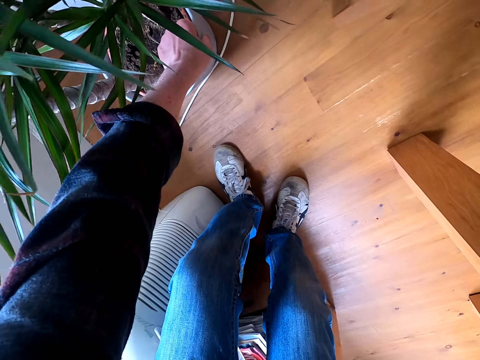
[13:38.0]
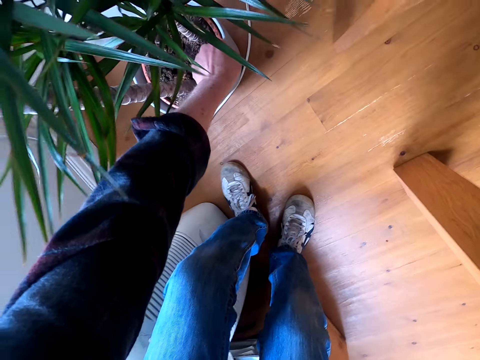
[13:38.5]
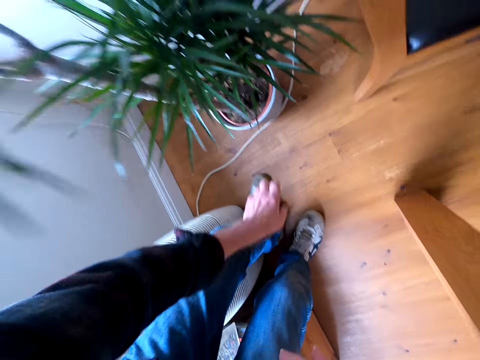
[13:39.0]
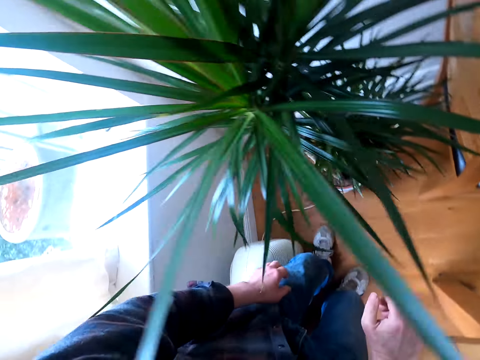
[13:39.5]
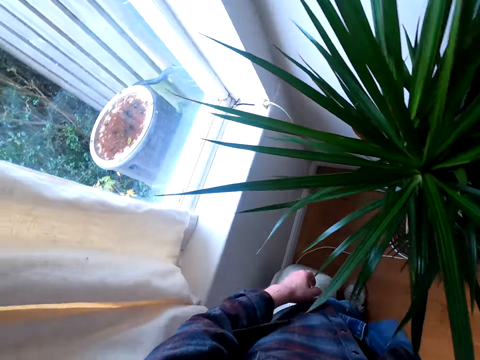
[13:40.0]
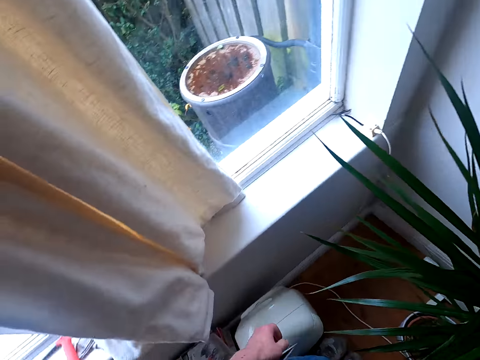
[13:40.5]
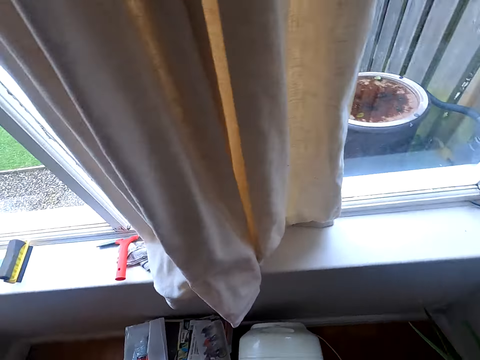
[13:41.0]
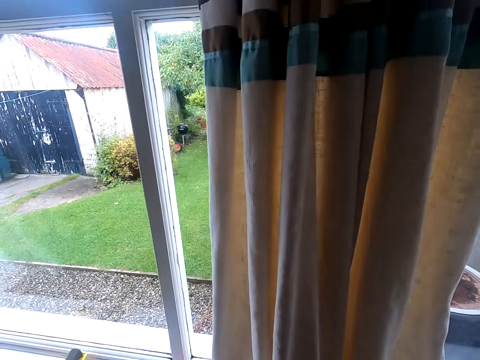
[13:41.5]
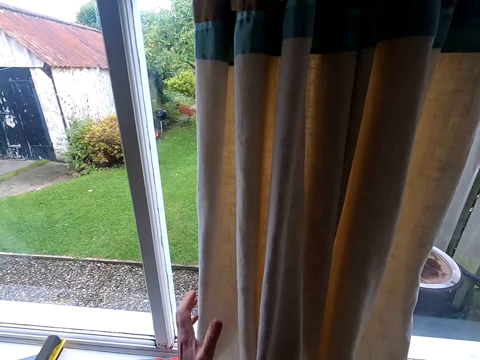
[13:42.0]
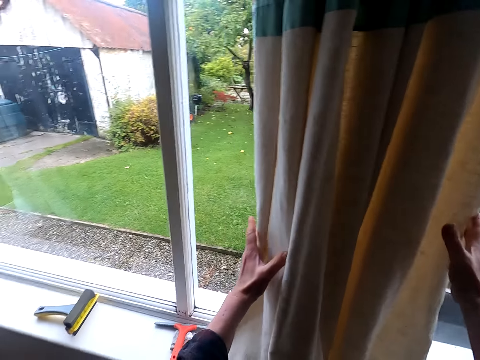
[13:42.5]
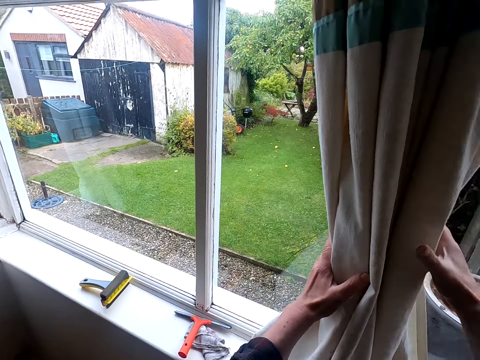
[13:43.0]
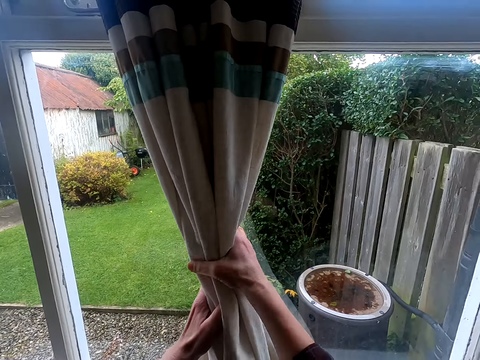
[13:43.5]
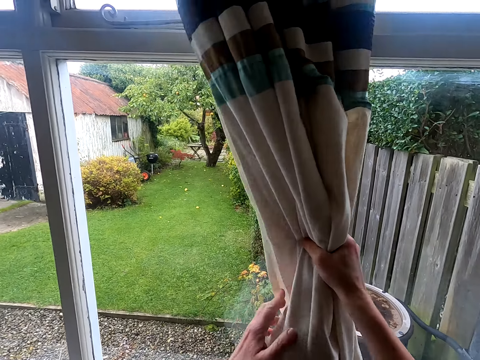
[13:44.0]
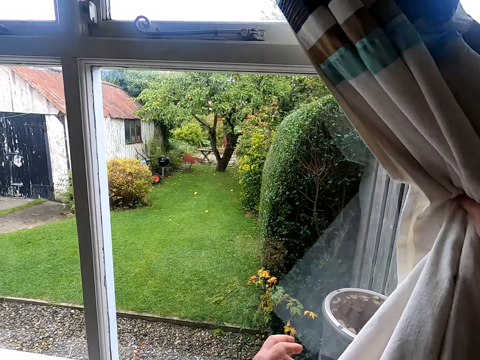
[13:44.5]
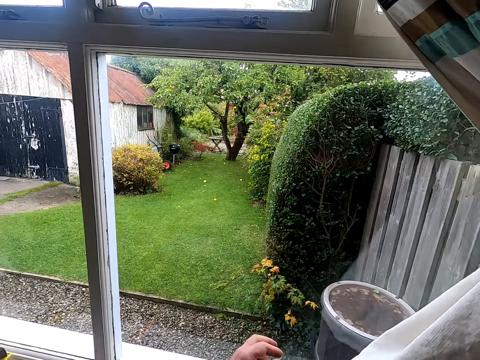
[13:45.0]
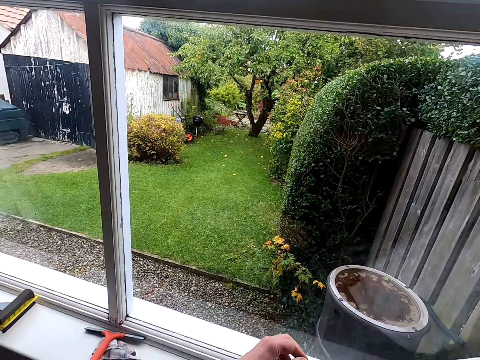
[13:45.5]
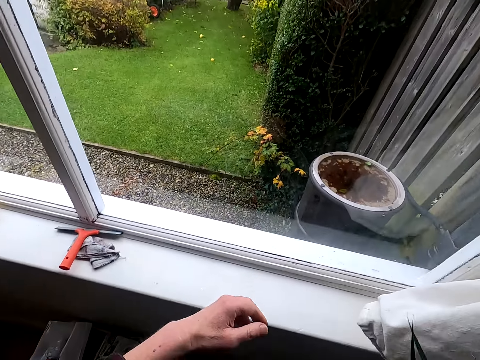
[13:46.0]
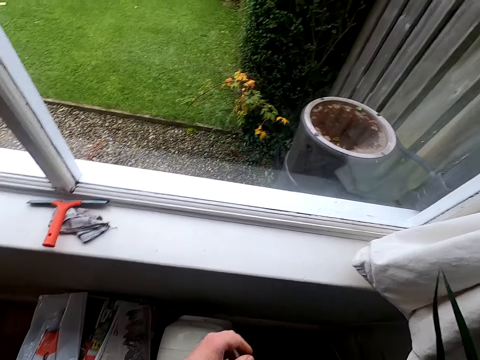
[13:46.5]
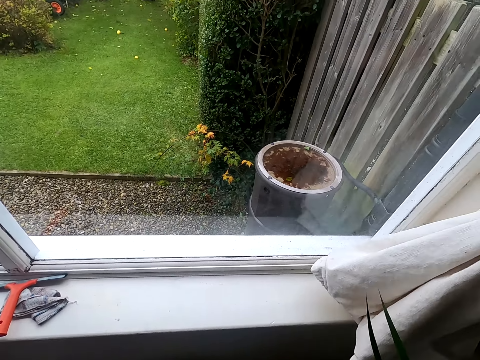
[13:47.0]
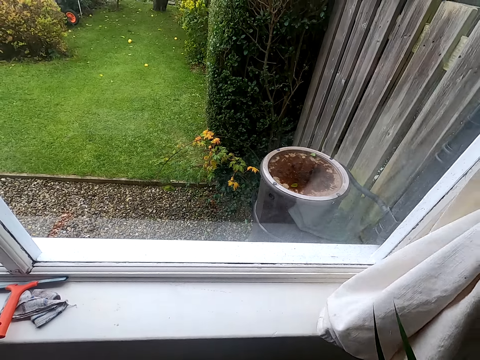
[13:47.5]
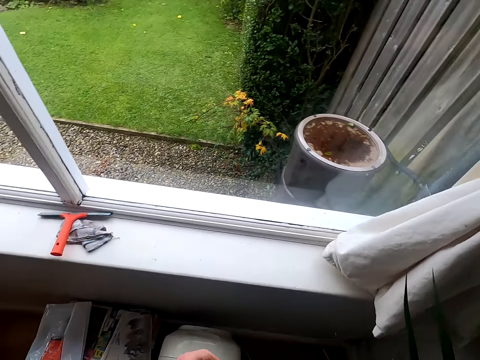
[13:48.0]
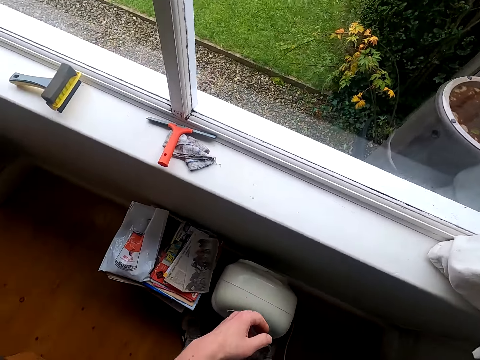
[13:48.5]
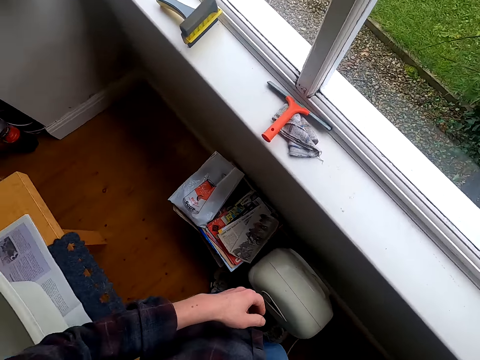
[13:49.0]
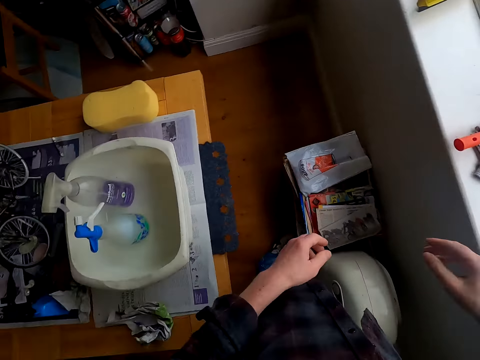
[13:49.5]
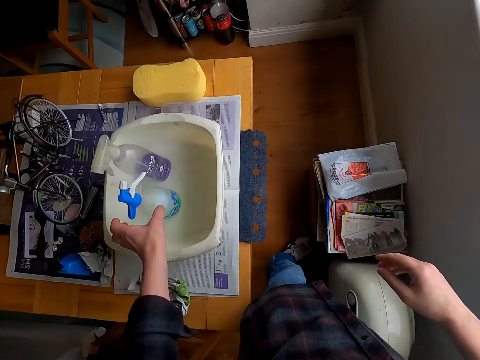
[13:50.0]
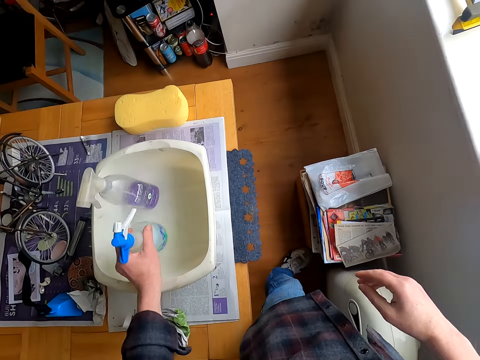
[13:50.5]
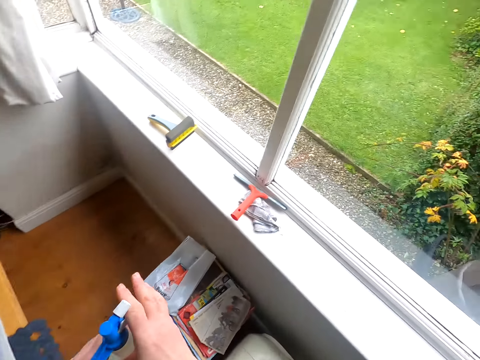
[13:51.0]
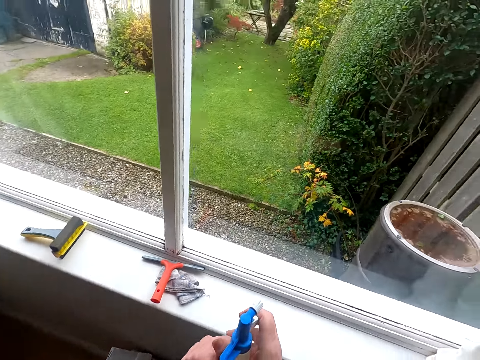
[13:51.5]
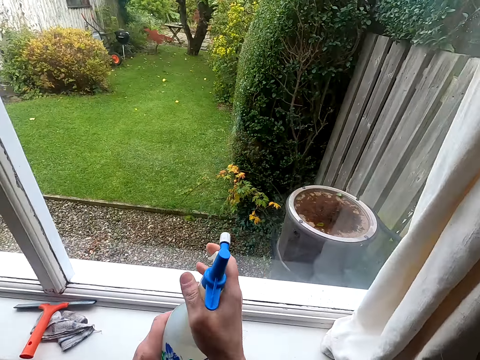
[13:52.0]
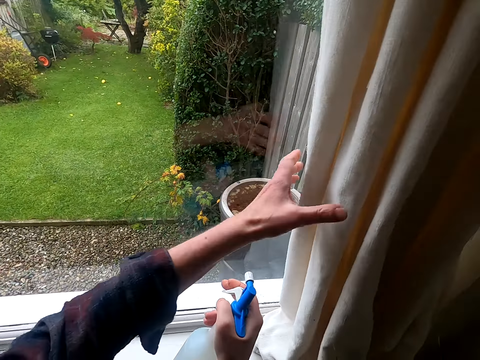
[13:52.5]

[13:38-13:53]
The camera wearer moves around a room. They gather the window curtain. They move the curtain. They look outside through the window. They look around the house. They pick a bottle of liquid from a bucket.

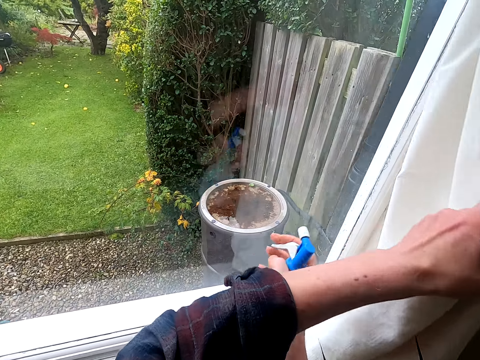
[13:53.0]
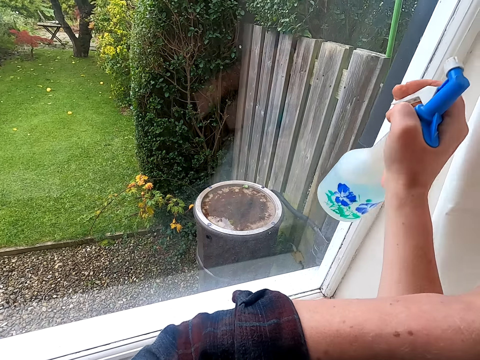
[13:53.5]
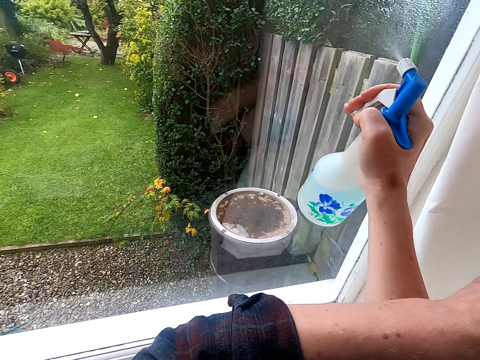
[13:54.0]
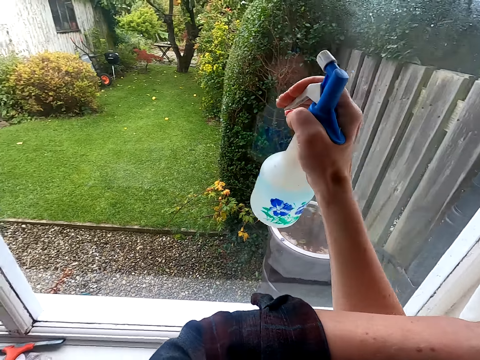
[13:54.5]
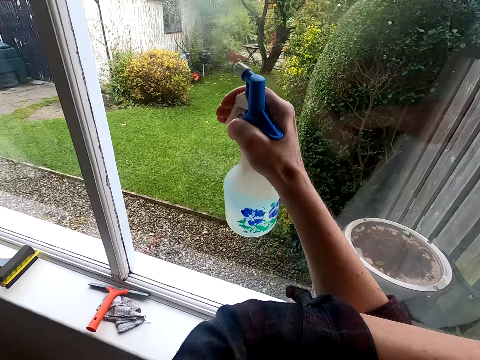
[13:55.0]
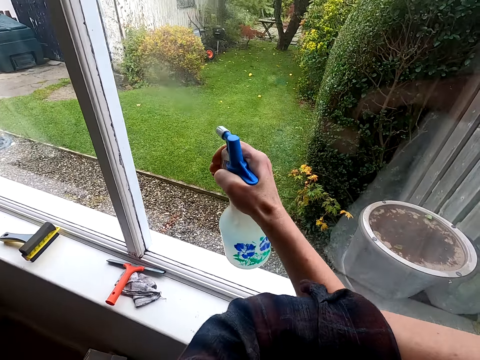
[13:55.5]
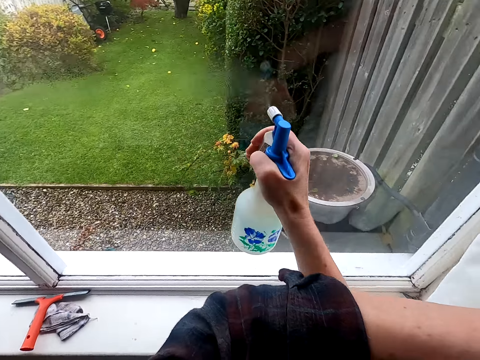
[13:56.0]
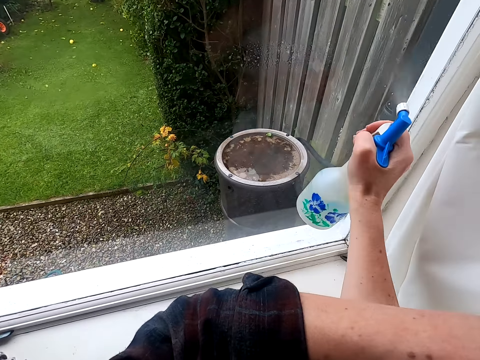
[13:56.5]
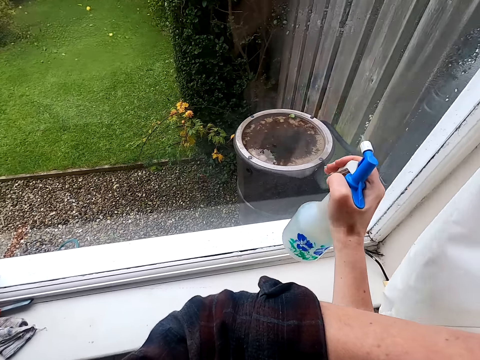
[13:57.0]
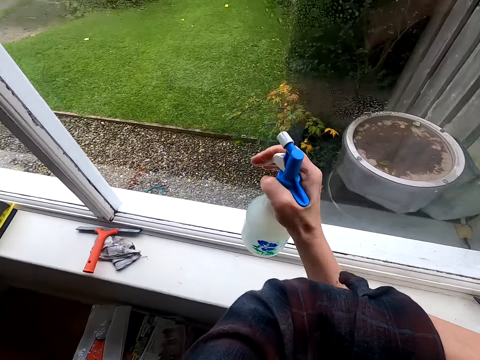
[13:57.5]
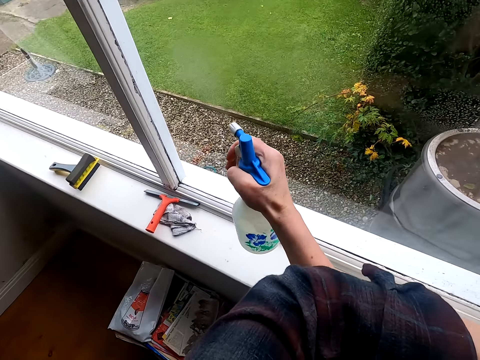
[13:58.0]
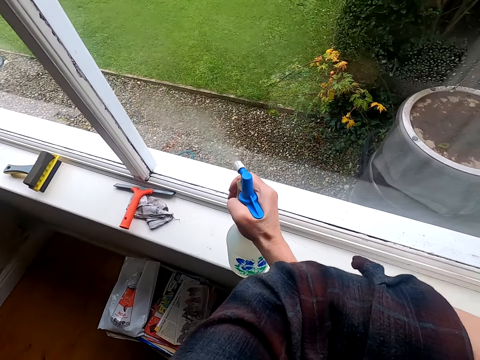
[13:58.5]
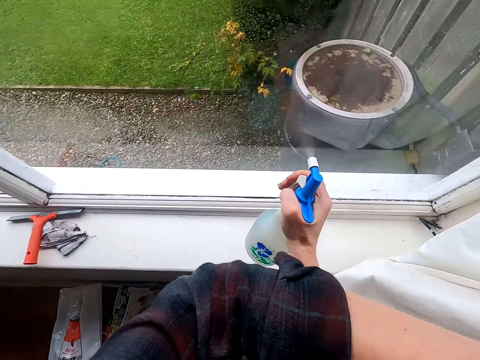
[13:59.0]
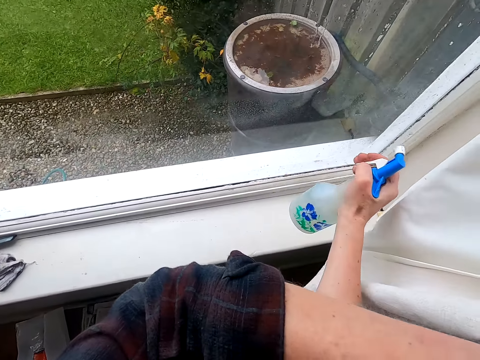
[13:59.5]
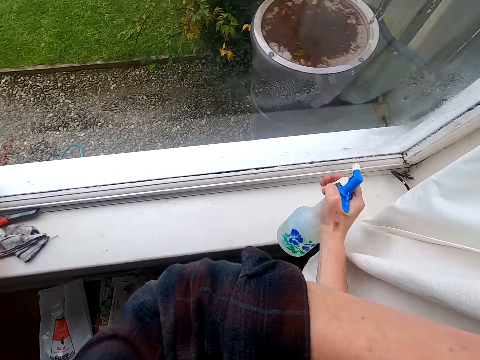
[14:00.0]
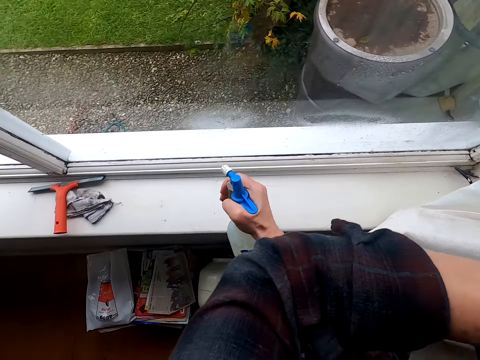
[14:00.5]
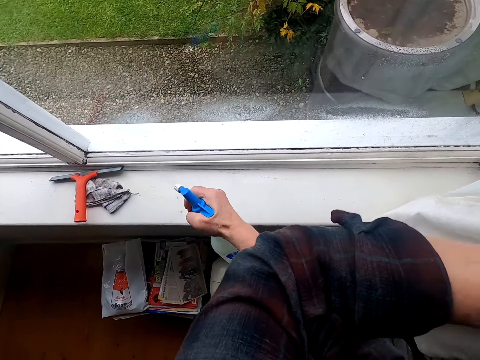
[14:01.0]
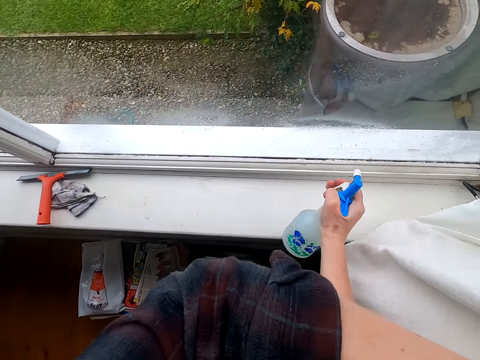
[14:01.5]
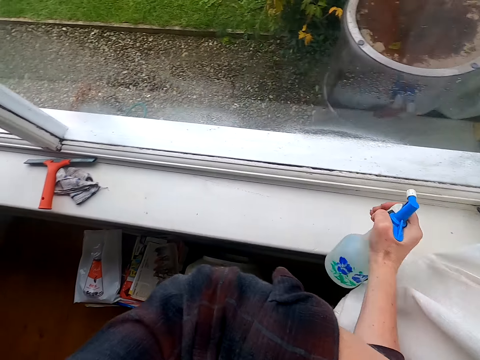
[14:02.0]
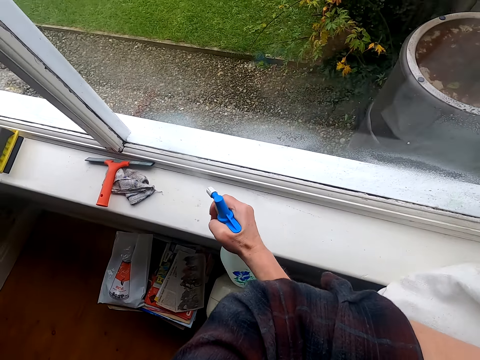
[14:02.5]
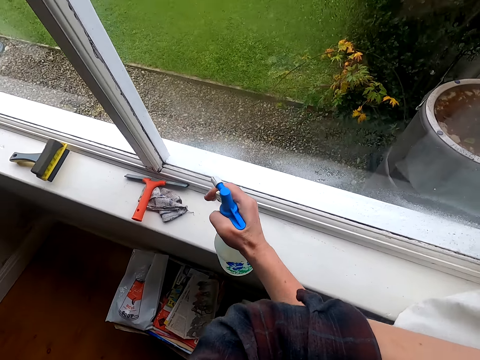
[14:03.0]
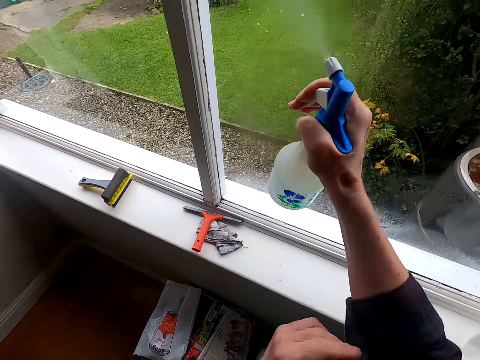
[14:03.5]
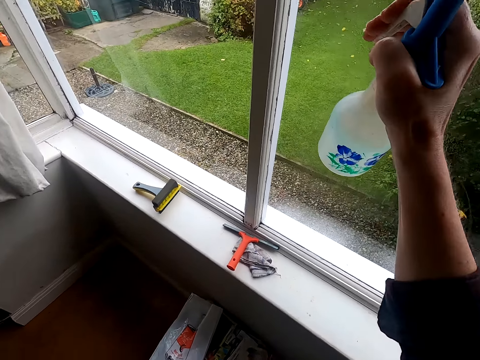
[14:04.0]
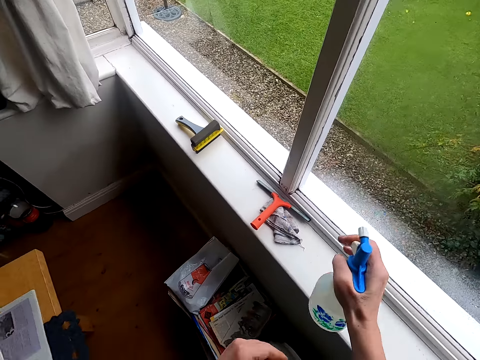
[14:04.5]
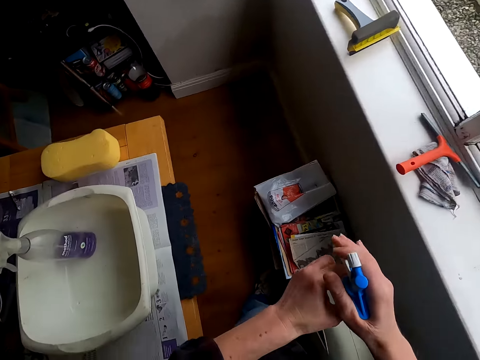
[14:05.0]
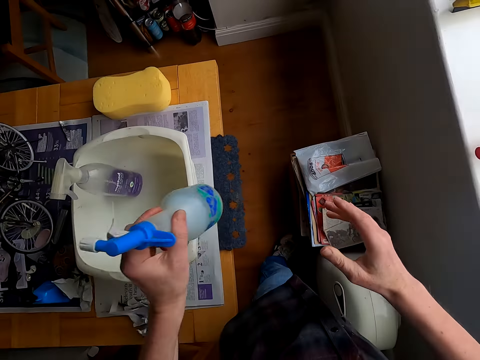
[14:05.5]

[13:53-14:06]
The camera wearer moves the curtain to the edge of the window. They spray the liquid on the window glasses.
